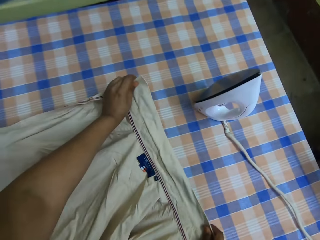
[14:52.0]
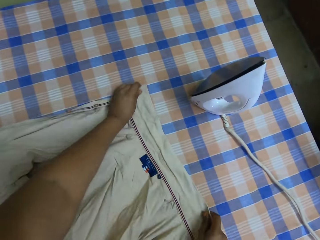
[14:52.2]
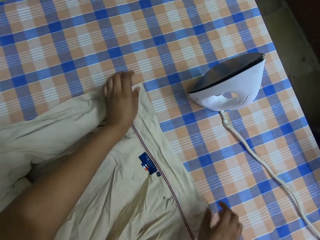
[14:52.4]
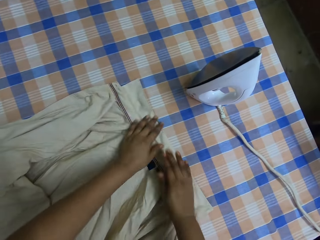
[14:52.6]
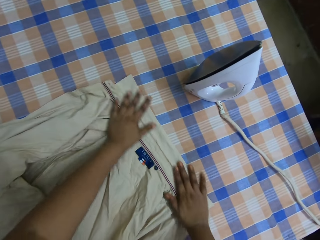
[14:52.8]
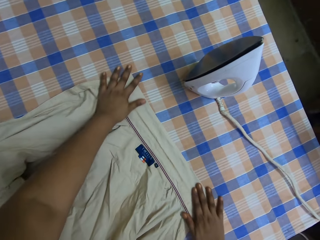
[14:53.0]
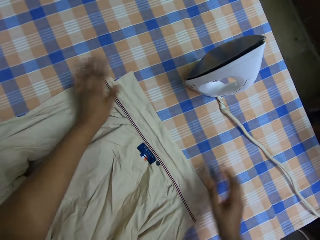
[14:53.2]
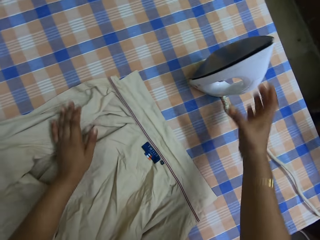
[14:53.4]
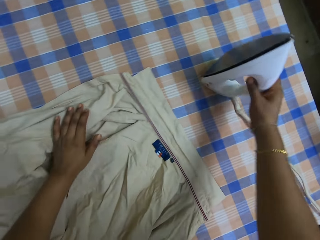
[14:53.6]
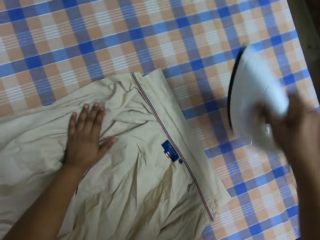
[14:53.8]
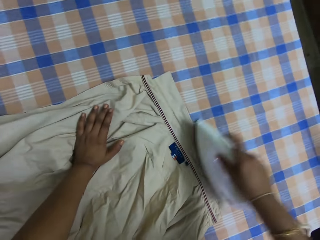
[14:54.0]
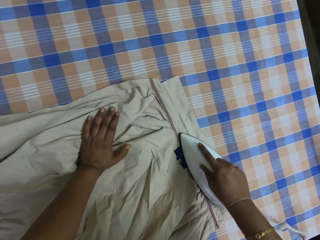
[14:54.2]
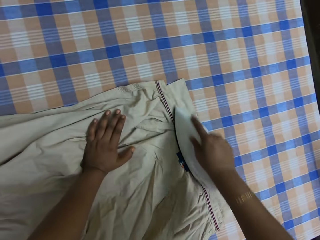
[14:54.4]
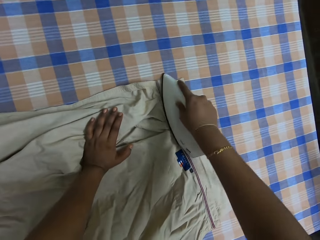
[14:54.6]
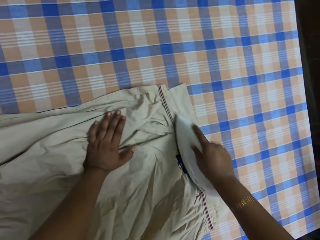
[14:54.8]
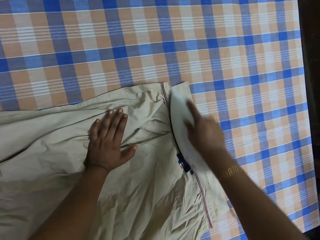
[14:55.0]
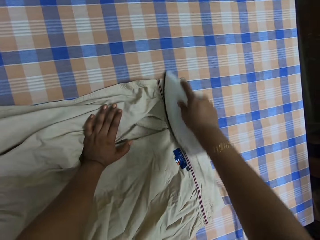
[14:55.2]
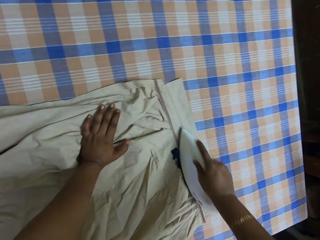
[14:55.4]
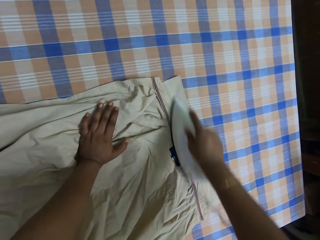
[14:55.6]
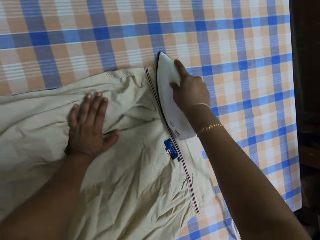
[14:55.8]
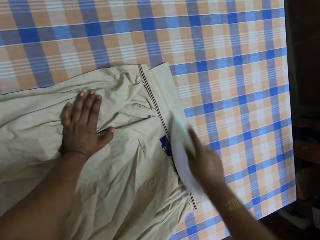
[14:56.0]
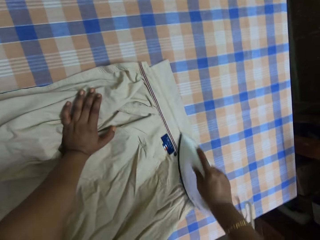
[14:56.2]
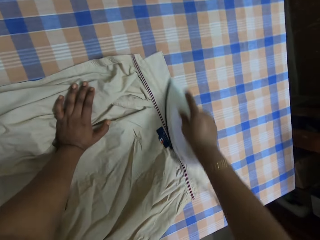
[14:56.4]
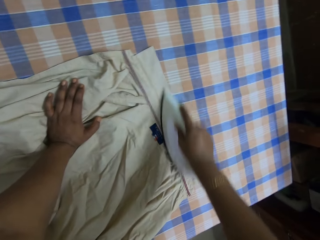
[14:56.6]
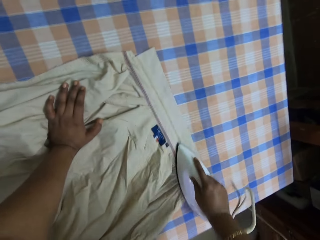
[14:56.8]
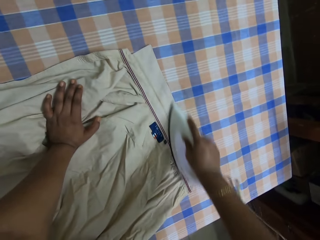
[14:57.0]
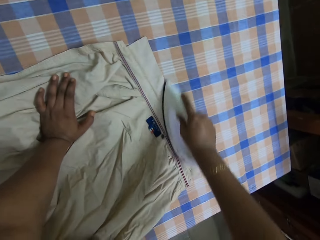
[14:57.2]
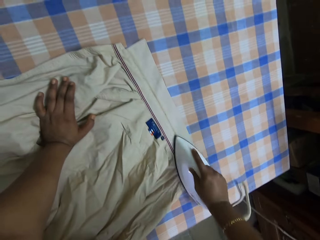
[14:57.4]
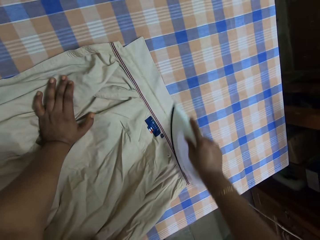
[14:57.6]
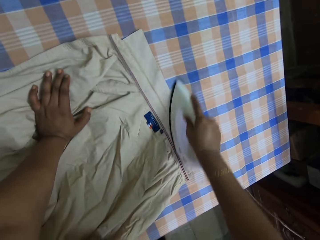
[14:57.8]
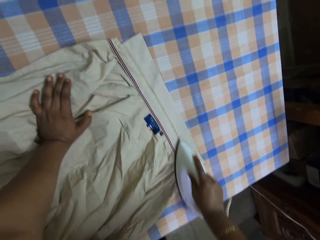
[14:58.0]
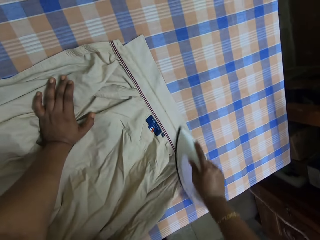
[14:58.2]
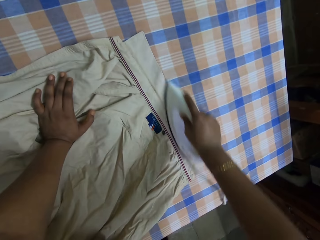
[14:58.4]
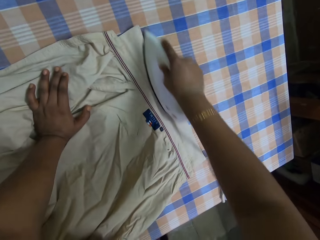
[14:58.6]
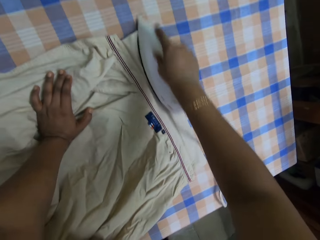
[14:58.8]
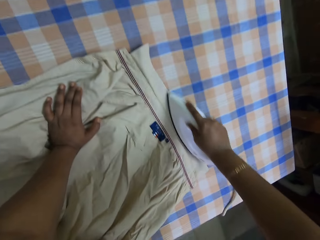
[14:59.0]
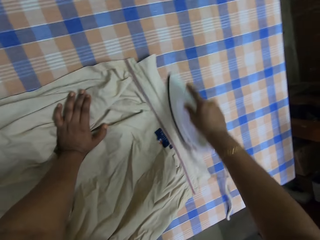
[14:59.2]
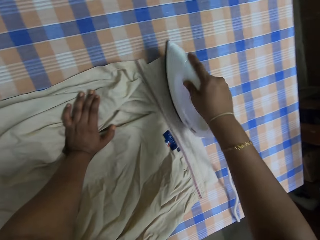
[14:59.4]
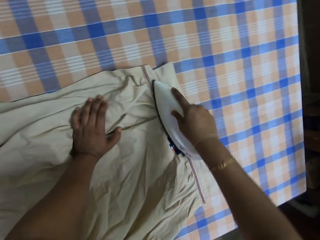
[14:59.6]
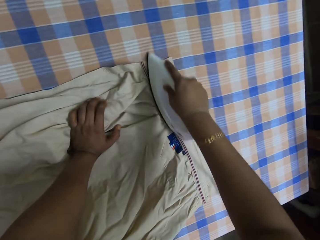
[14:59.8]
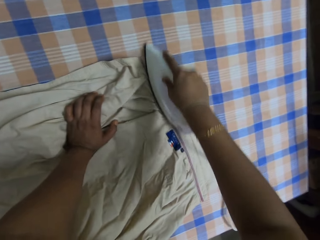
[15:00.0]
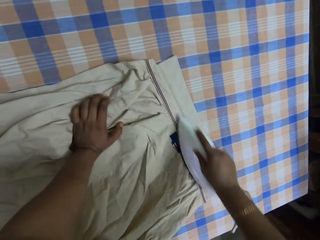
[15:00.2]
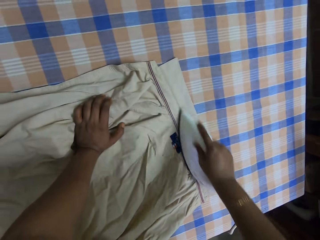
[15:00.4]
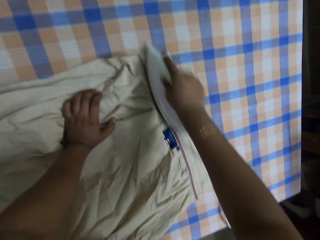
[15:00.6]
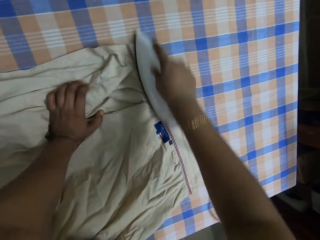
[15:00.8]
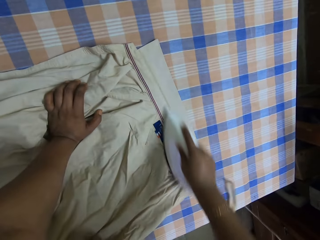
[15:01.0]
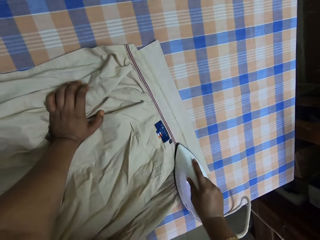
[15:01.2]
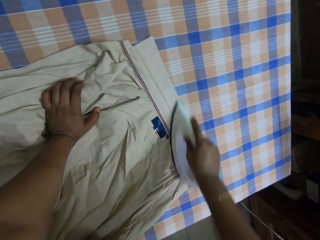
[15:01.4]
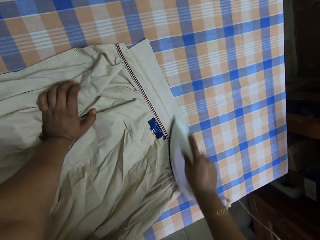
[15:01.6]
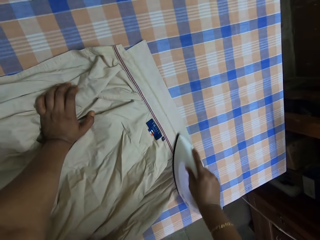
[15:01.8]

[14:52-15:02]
The camera wearer puts the shirt on the table. They straighten the shirt collar. They pick the iron box from the table. They iron the shirt collar. They interact with a person.

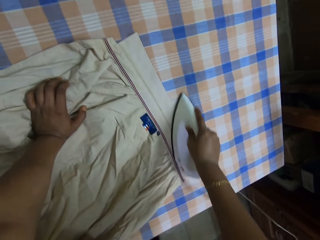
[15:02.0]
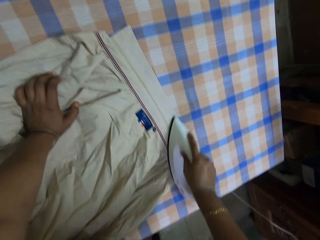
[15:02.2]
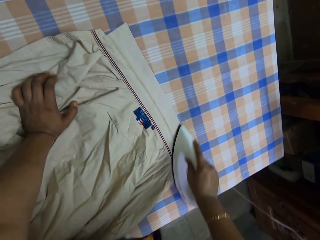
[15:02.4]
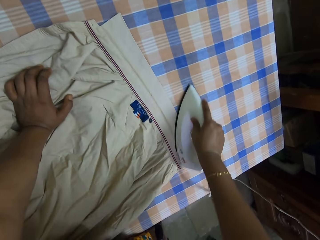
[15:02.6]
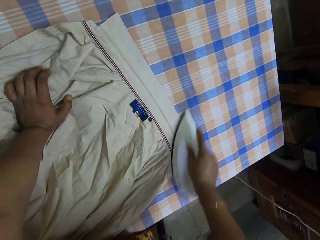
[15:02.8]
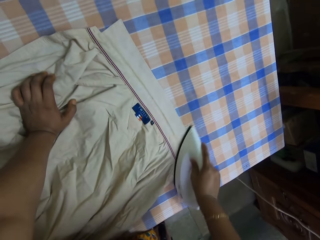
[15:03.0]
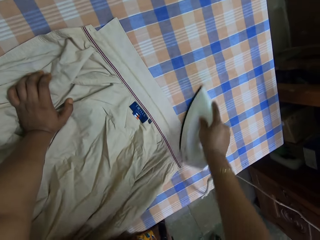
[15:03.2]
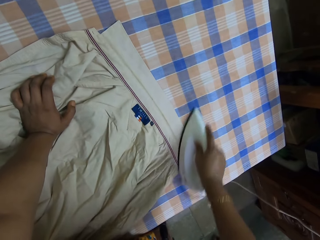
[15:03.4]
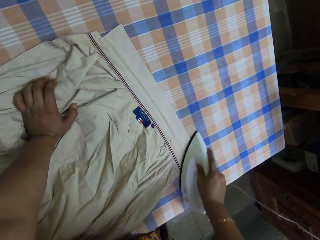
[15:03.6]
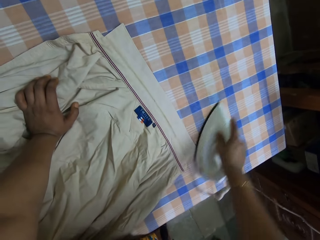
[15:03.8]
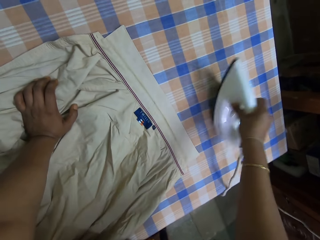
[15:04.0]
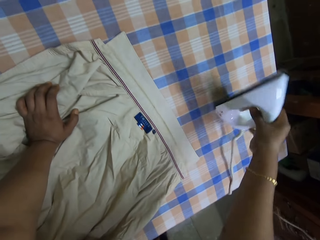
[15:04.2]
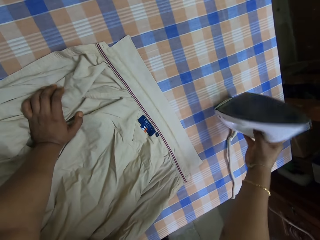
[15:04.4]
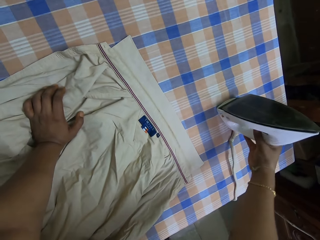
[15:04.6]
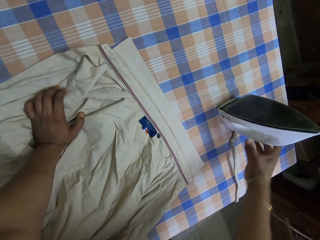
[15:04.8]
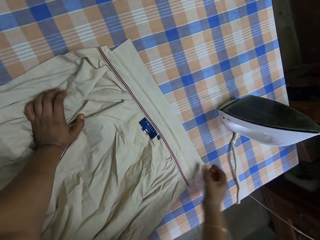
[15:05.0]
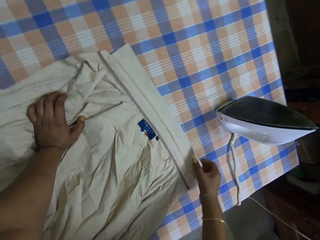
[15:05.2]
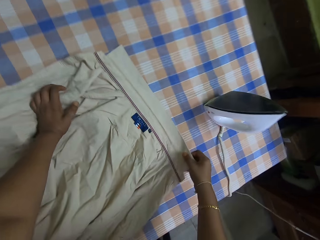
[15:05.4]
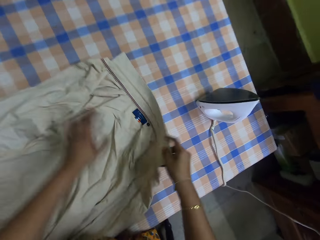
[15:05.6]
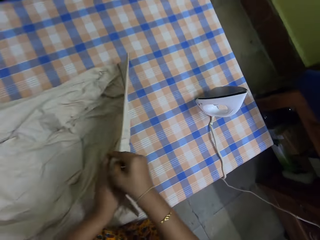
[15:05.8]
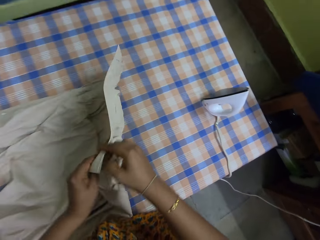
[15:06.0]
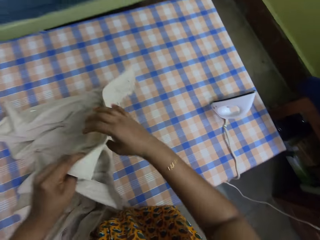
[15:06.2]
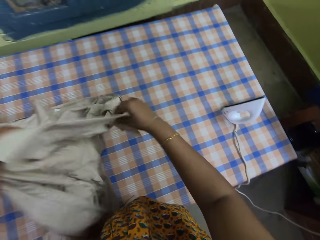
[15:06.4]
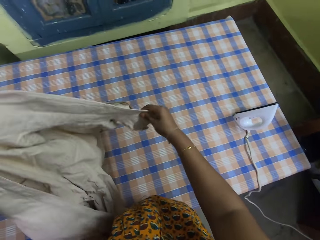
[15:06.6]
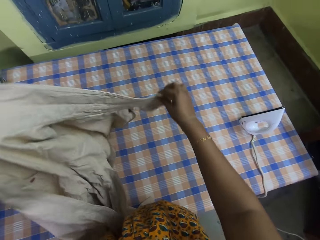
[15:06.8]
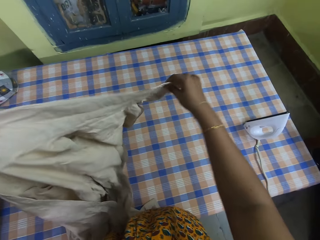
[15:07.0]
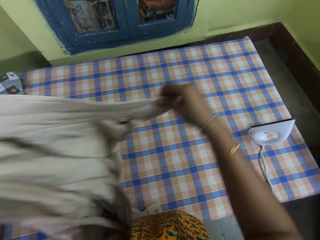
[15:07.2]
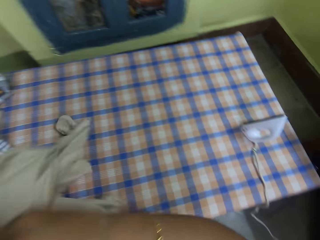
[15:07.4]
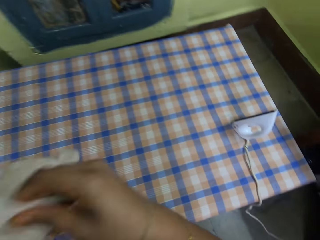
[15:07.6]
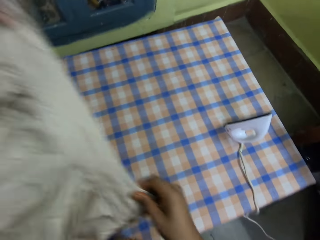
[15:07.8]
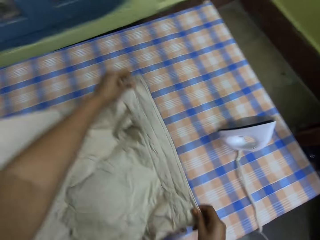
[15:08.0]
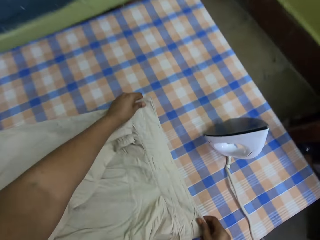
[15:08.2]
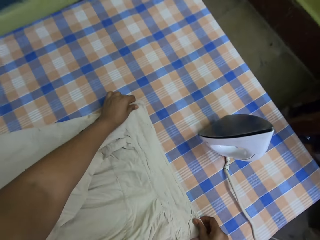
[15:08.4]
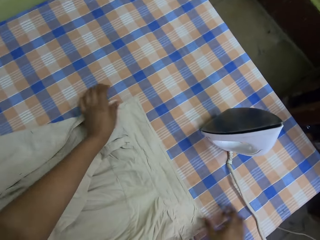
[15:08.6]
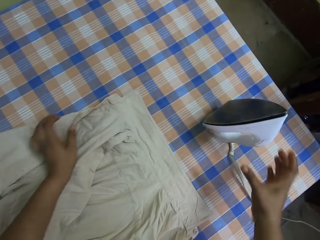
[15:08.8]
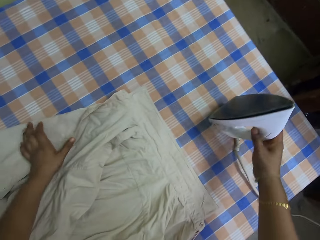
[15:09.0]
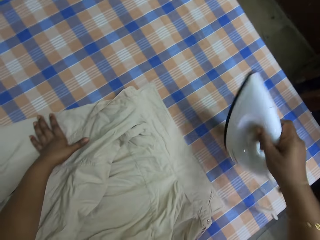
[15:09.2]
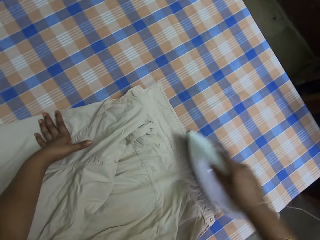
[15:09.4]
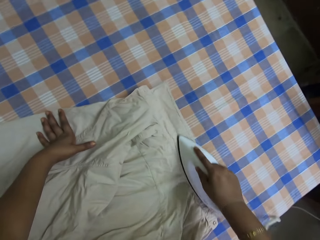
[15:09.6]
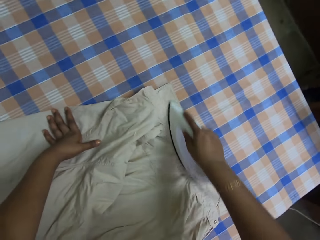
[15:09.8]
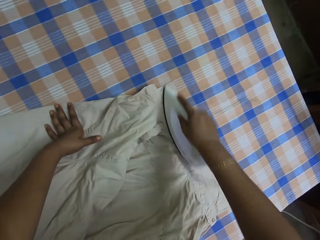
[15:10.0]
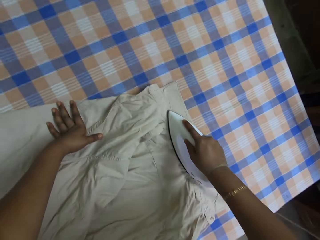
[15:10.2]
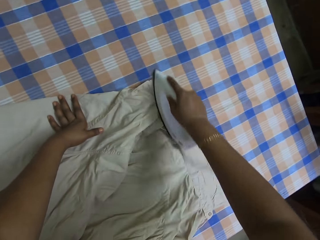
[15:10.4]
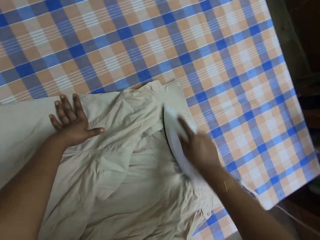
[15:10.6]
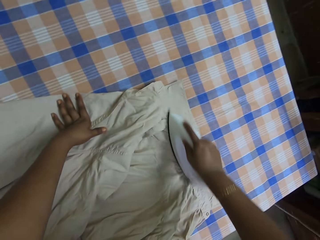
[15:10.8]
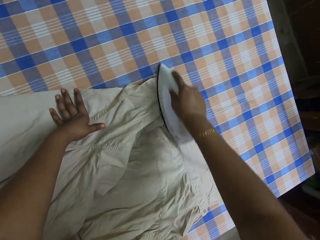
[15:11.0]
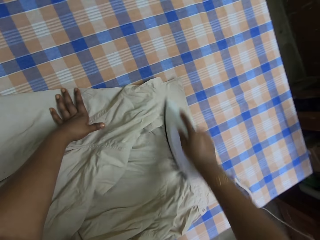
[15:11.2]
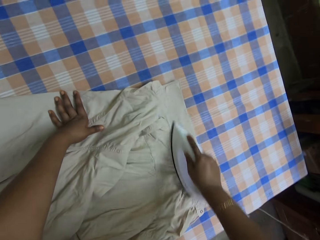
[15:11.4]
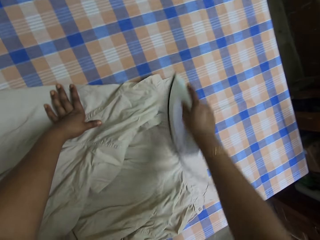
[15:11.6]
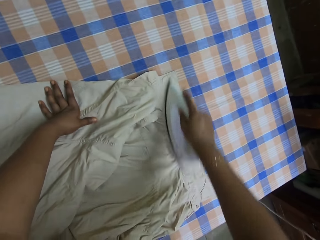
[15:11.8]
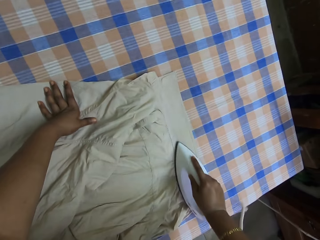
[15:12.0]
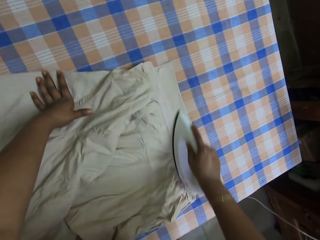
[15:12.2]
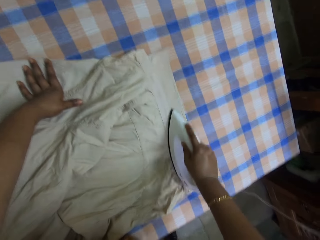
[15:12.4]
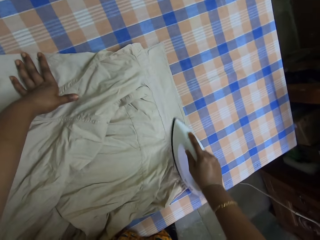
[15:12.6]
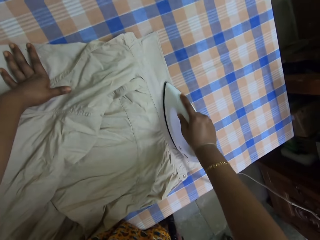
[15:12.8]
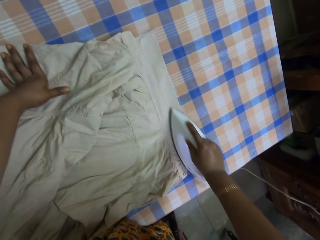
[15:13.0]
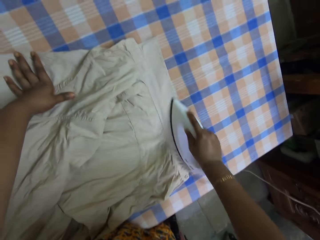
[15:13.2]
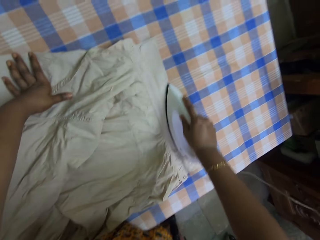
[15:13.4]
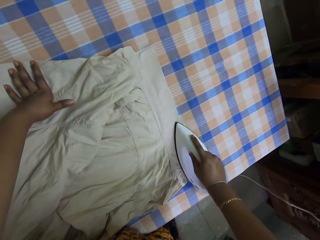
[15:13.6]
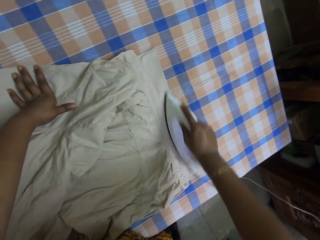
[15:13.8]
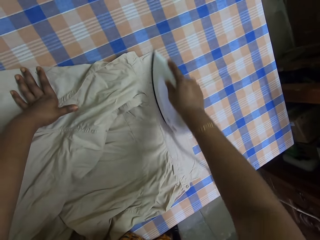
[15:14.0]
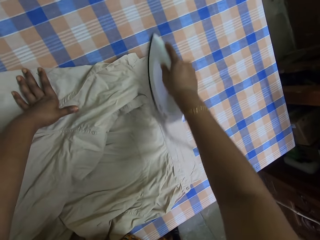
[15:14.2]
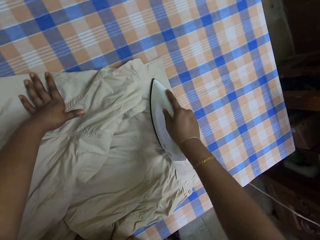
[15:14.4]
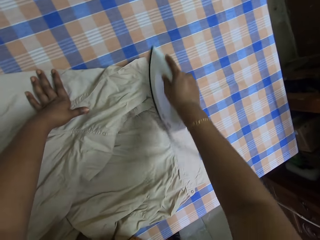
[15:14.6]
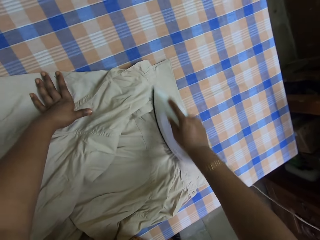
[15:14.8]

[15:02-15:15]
The camera wearer puts the iron box on the table. They turn the shirt. They spread the shirt on the table. They take the iron box. They iron the shirt collar.
